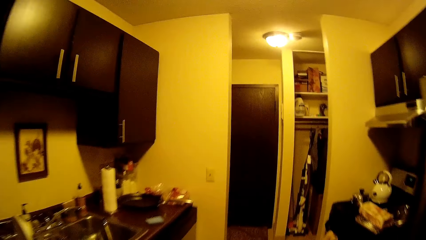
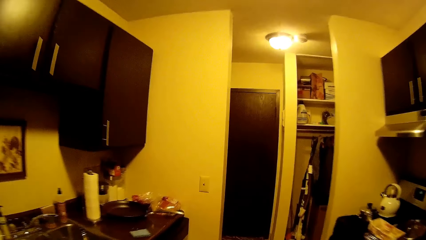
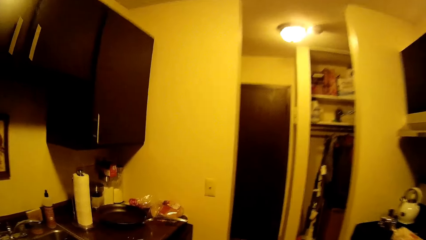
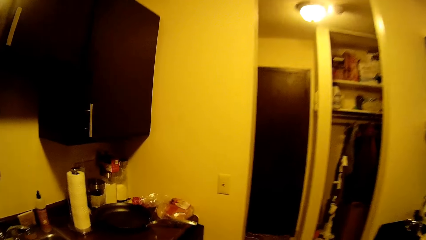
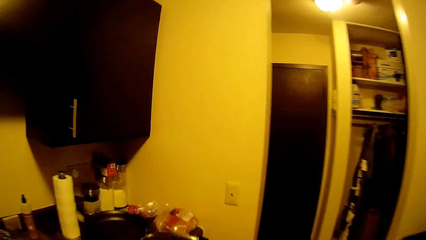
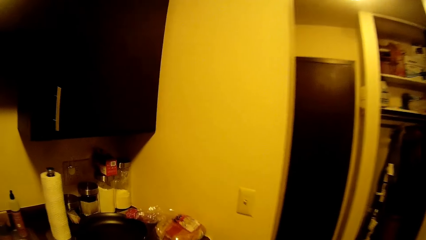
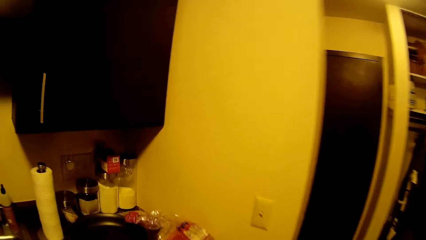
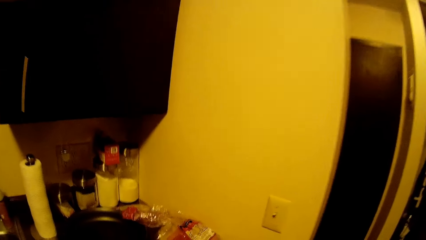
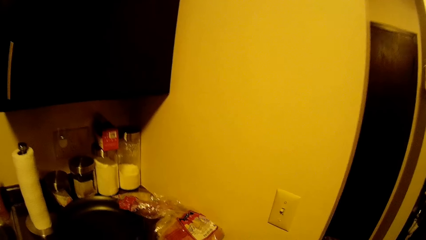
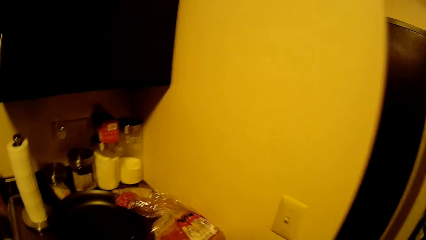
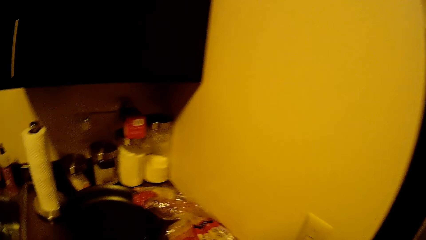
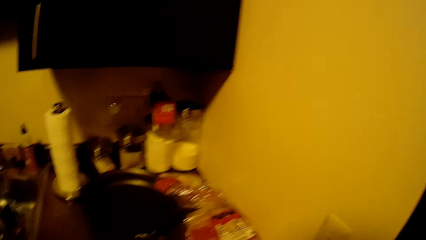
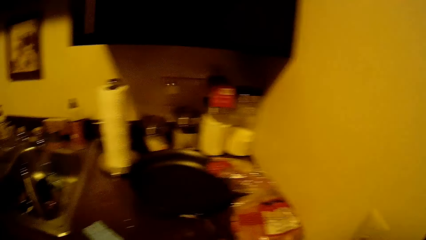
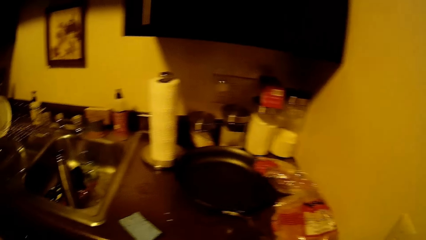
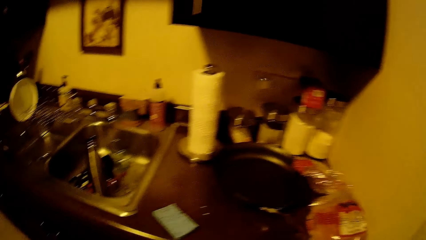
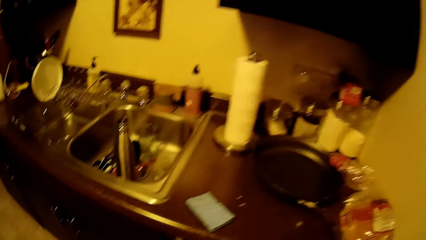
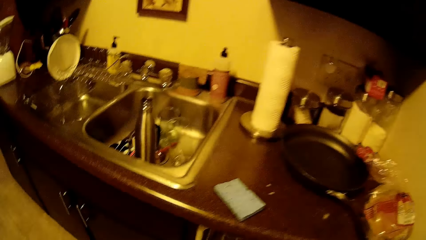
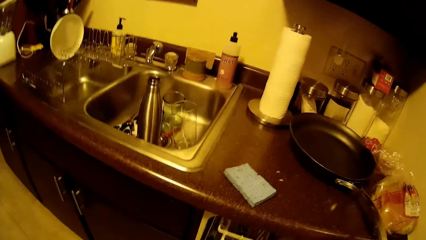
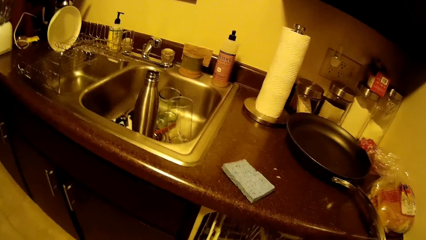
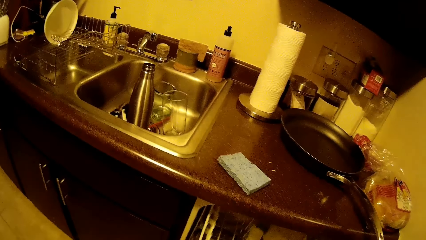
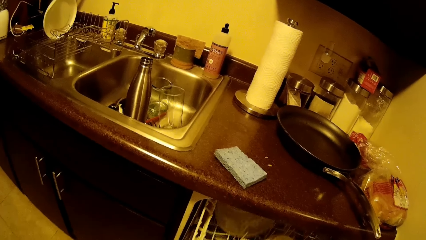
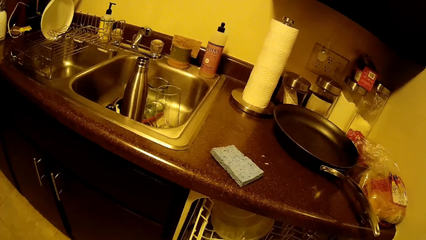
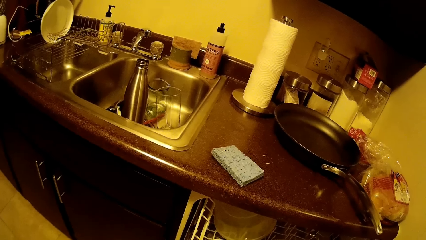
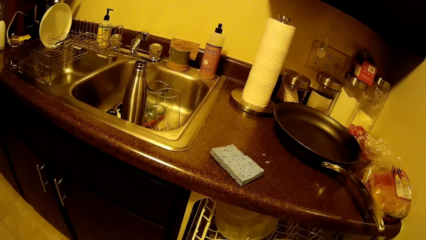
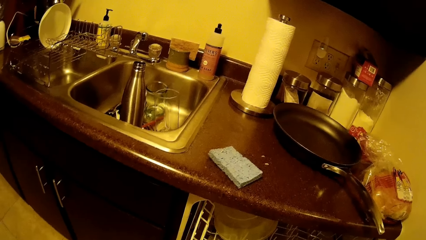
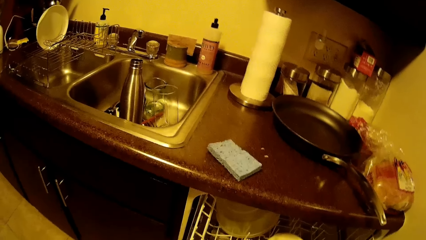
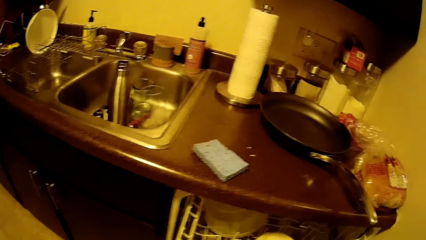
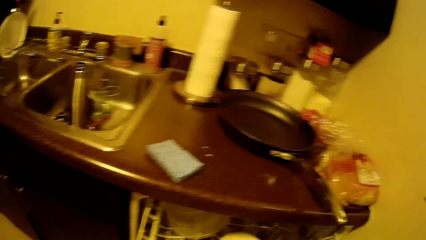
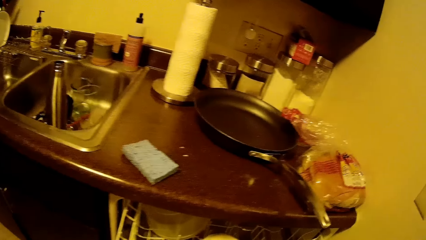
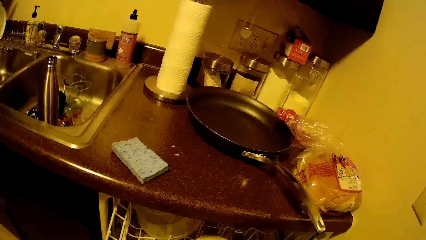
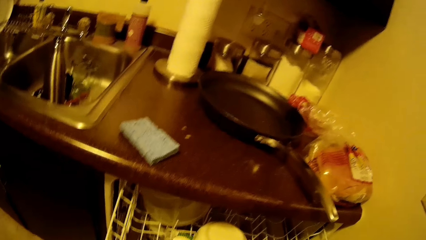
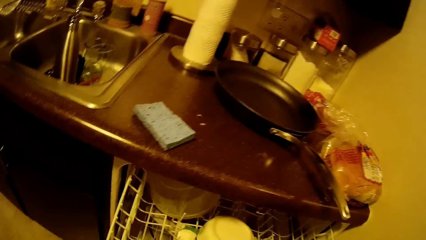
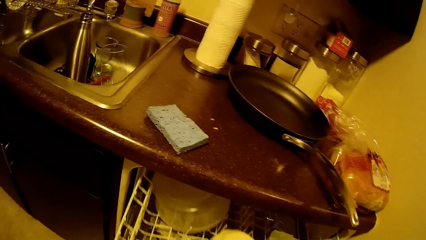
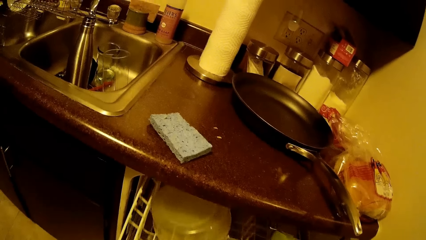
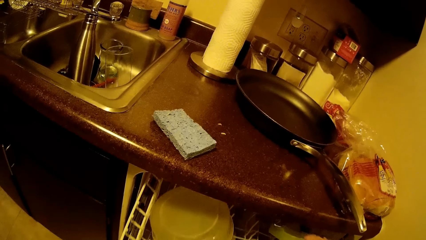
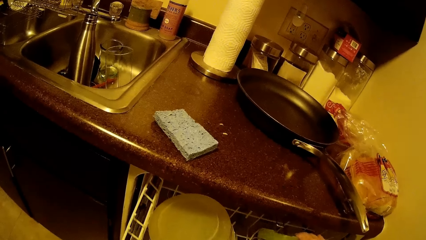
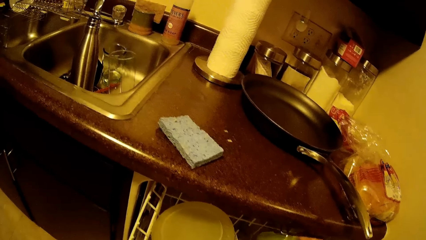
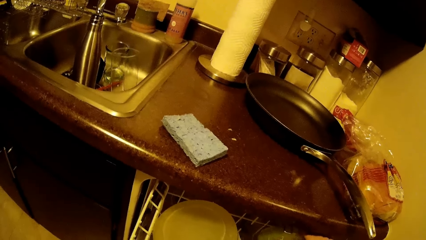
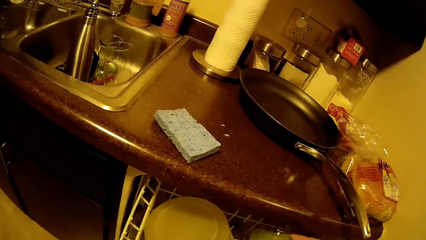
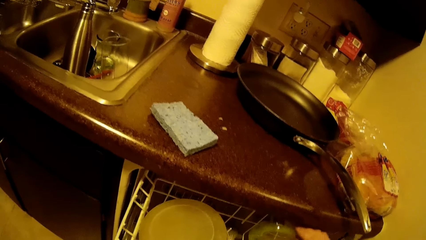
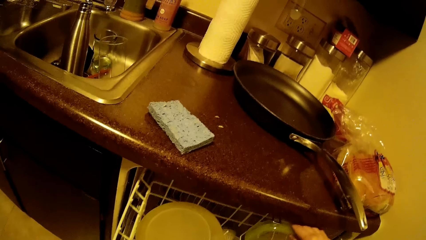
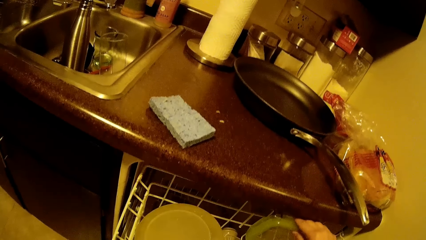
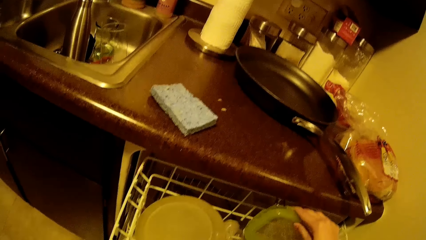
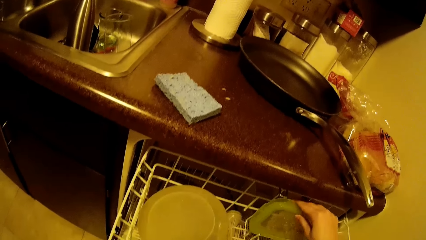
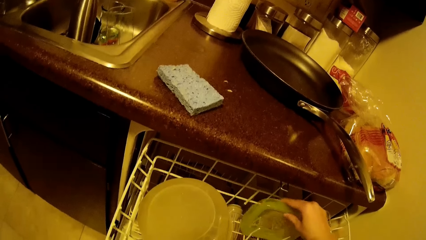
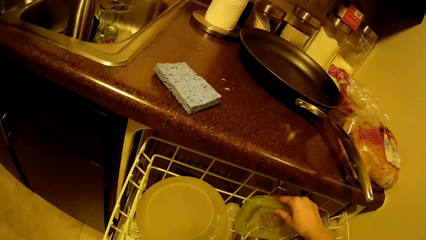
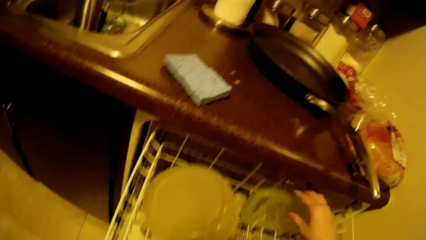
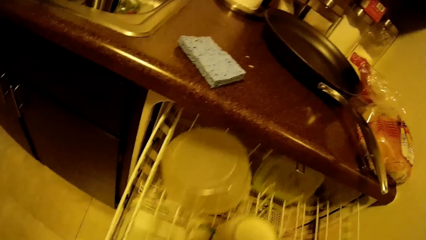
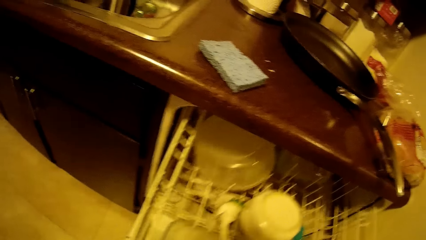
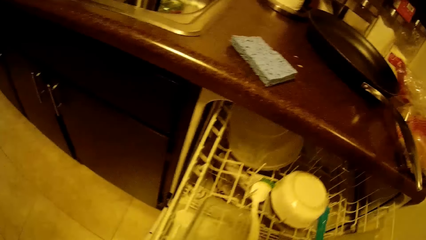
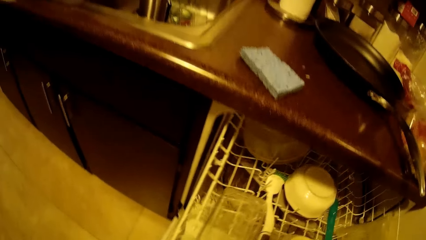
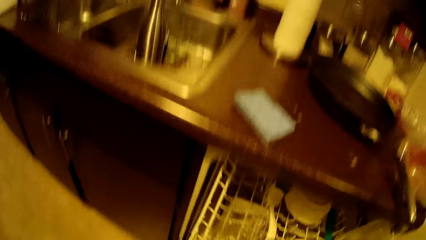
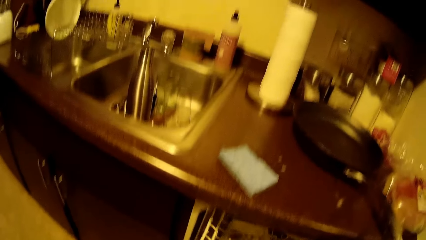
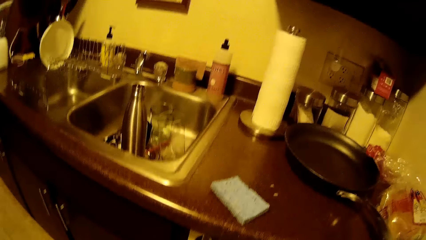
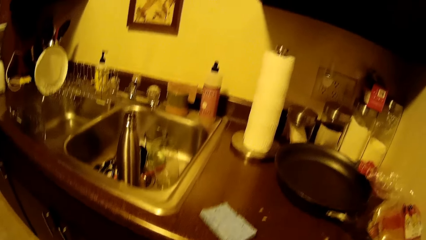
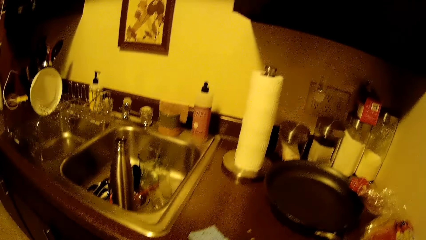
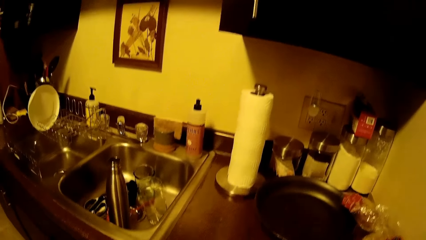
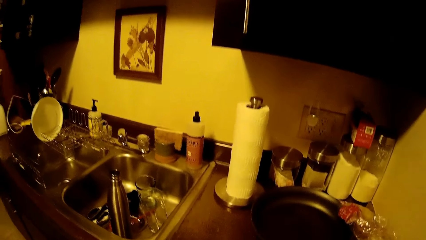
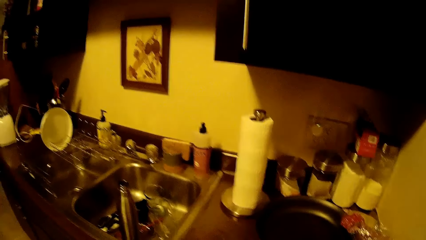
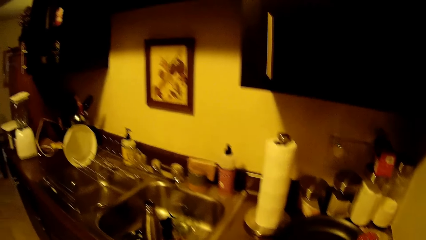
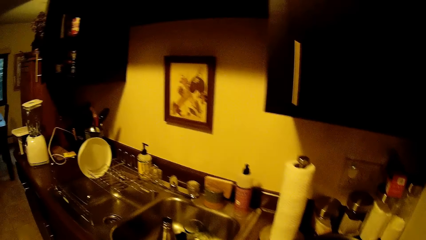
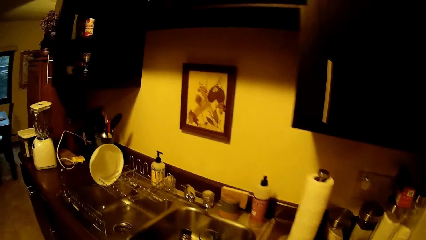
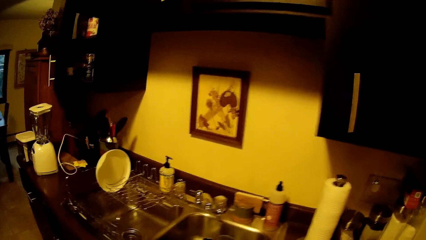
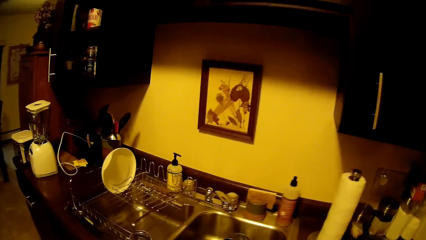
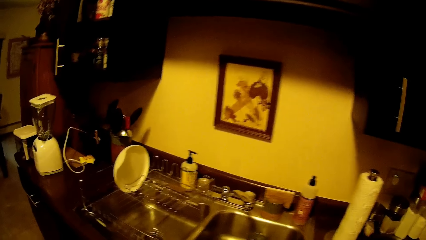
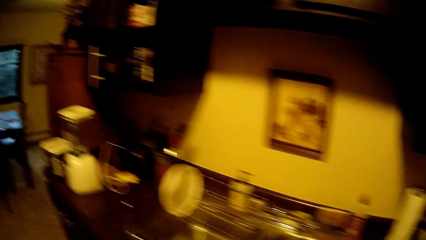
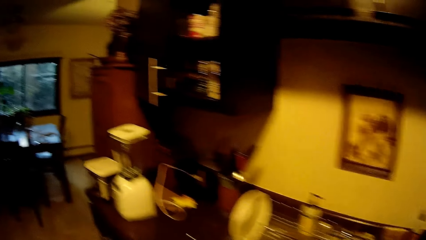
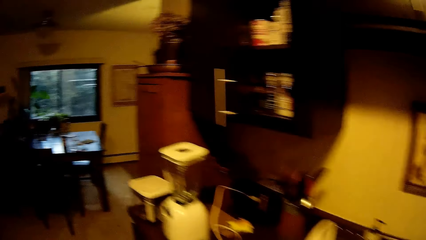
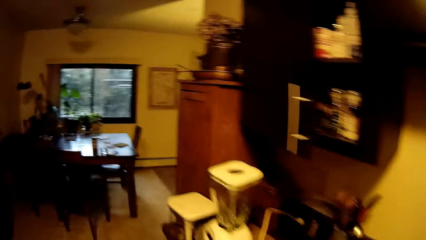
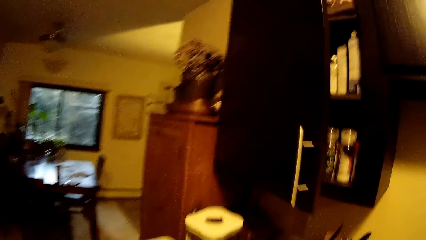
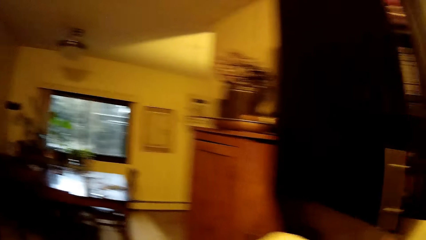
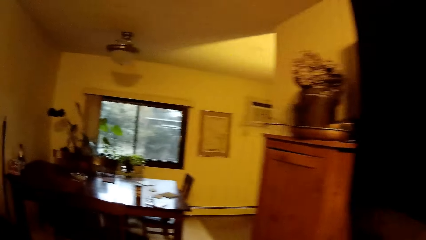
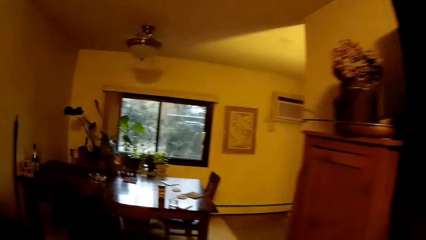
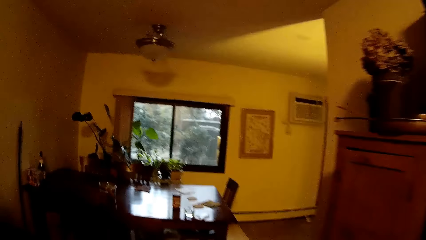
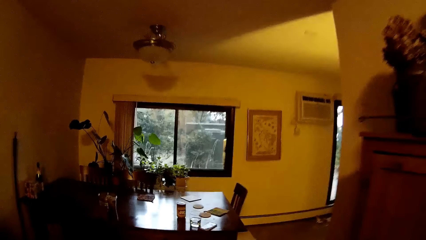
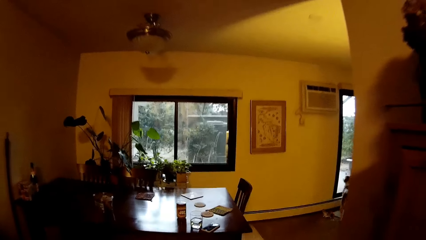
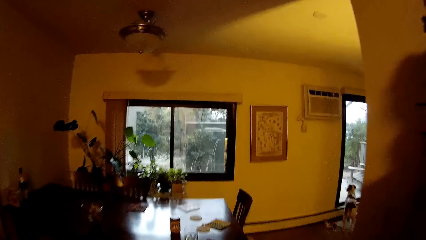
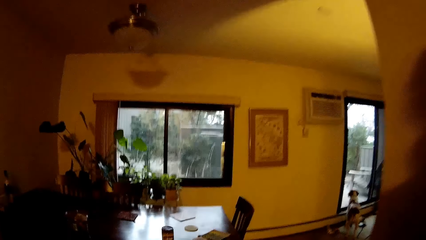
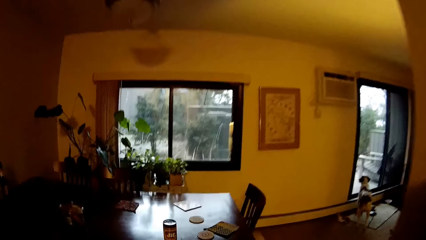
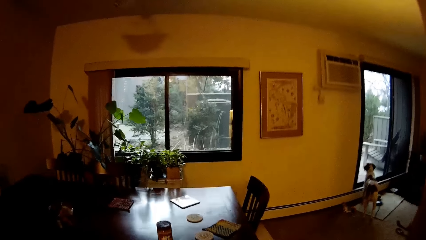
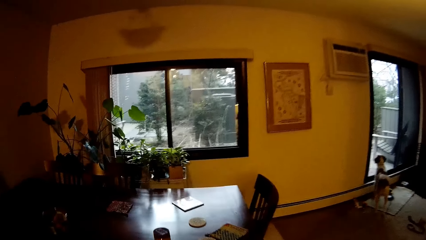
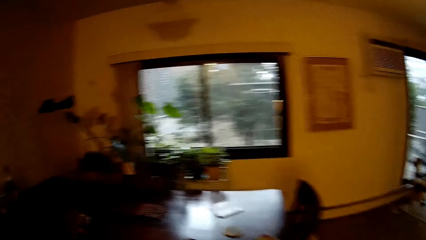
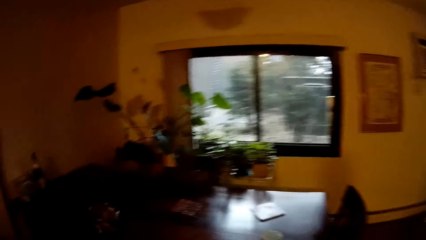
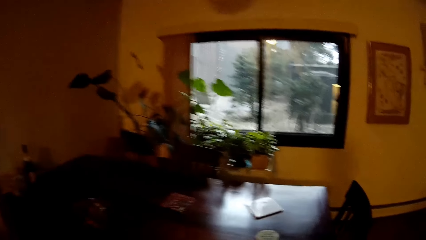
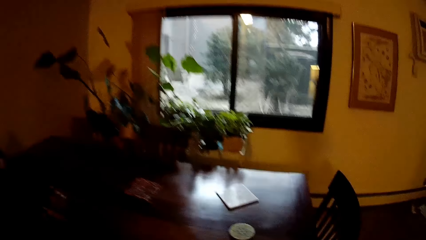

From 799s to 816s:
The camera wearer opens a dish washer with his left hand. He puts the plastic bowl in the dish washer with his right hand. He closes the dish washer with his right hand. He walks towards the dining.
